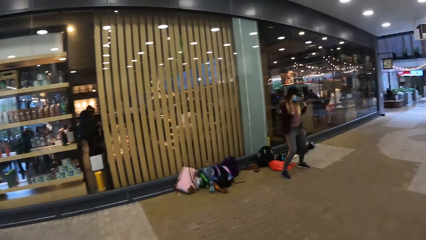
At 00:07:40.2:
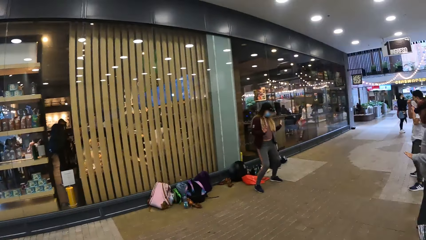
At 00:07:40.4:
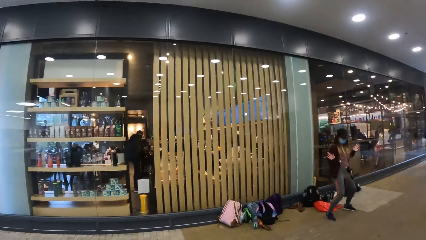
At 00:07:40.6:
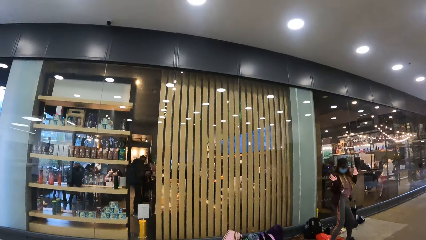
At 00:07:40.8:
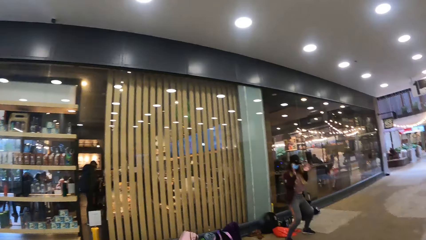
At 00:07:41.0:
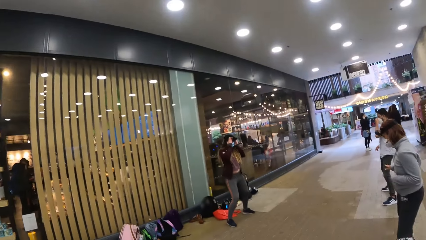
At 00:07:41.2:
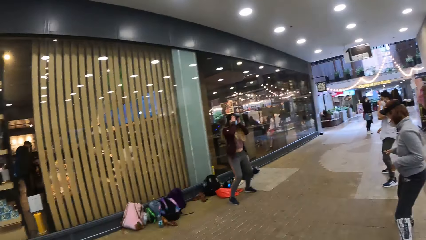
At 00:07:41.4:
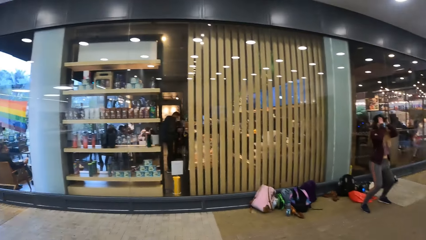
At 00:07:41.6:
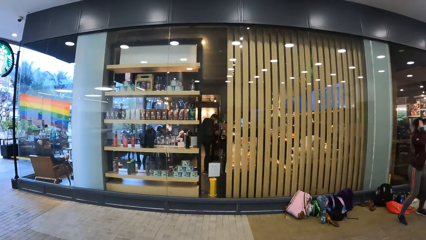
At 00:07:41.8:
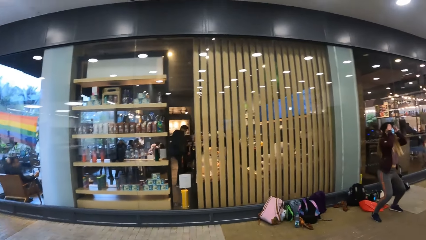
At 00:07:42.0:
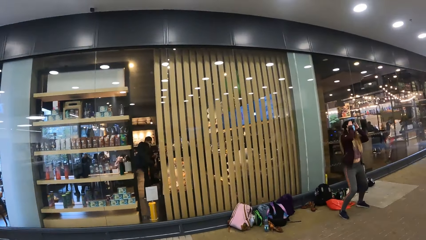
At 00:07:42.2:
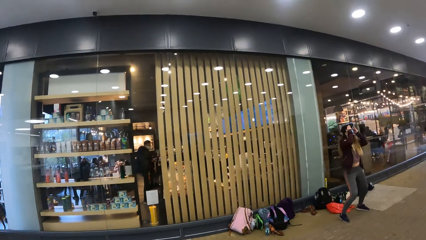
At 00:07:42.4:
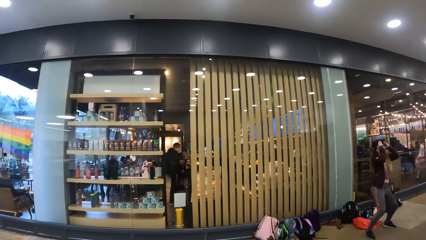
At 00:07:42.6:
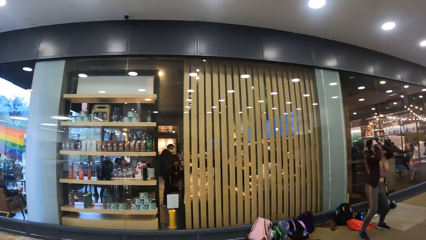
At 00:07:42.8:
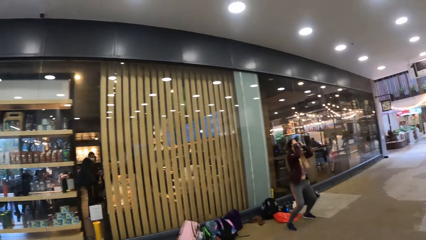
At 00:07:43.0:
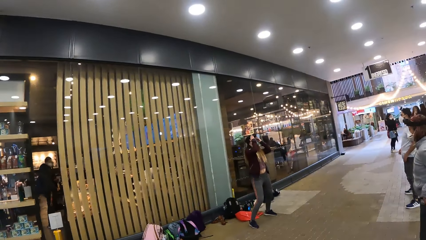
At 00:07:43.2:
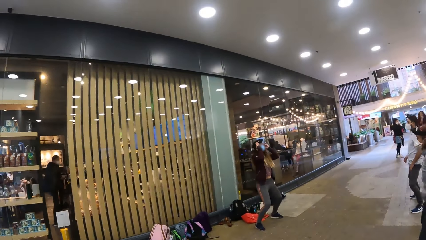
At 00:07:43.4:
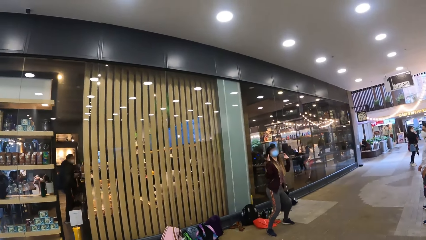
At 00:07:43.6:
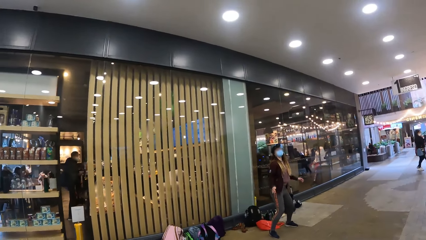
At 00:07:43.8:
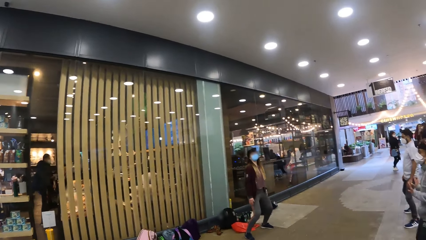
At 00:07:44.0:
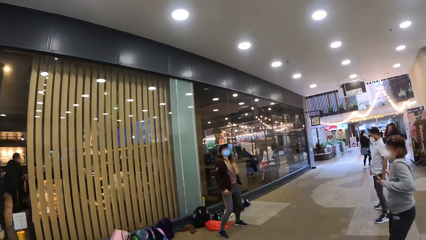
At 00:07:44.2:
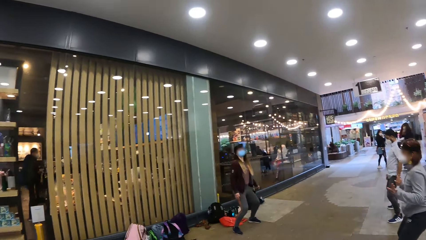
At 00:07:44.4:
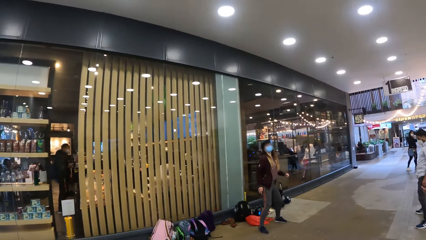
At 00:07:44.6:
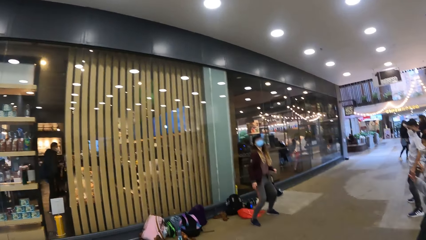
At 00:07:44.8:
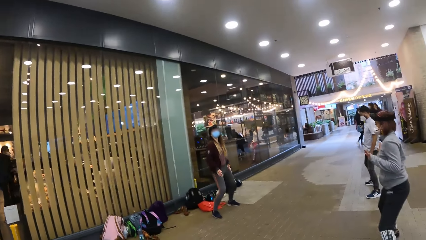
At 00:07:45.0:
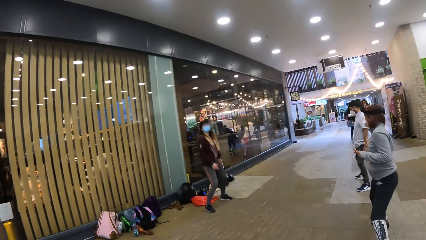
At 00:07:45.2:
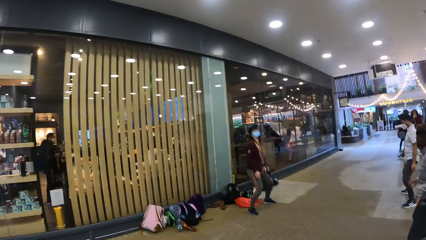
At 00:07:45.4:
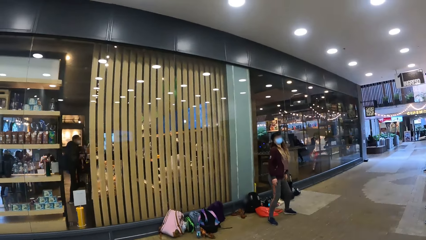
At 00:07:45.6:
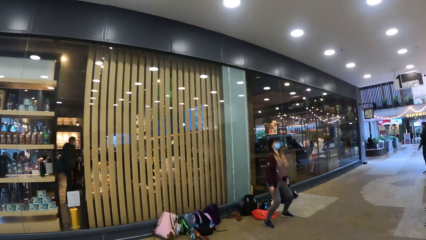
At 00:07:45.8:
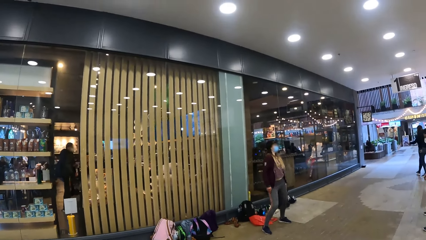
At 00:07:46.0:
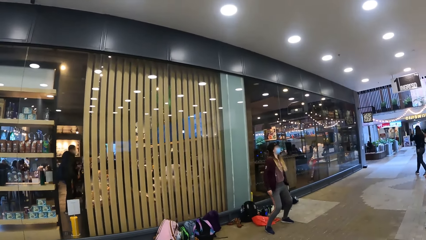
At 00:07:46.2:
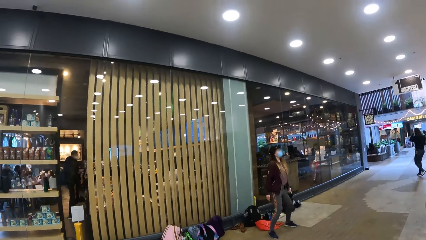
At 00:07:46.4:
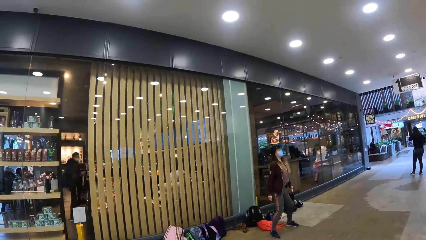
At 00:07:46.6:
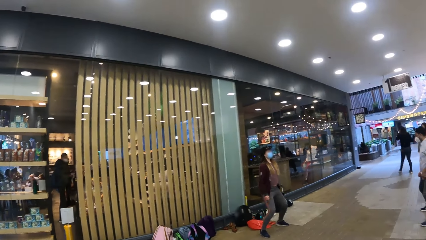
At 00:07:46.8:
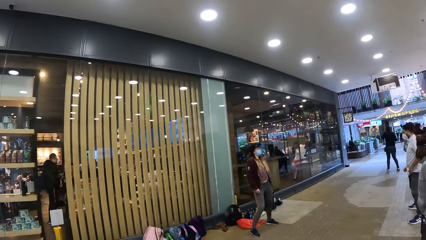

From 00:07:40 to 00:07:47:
The camera wearer dances.

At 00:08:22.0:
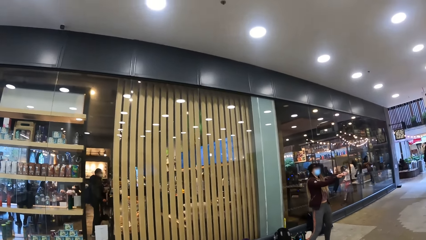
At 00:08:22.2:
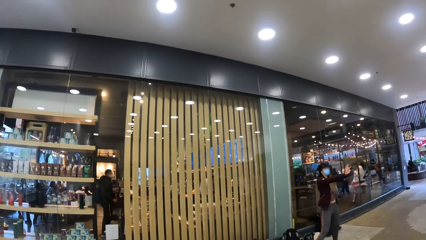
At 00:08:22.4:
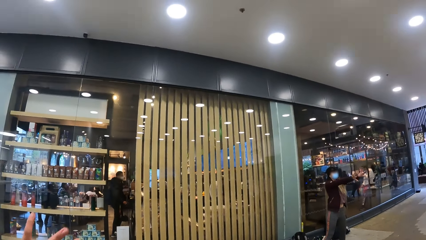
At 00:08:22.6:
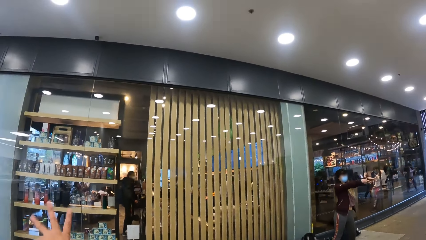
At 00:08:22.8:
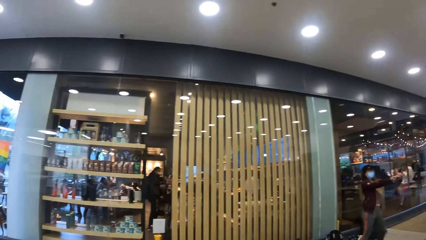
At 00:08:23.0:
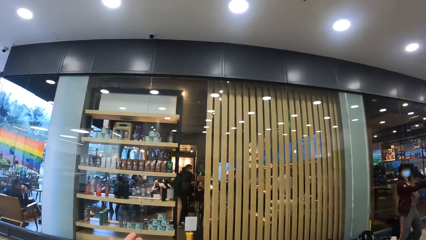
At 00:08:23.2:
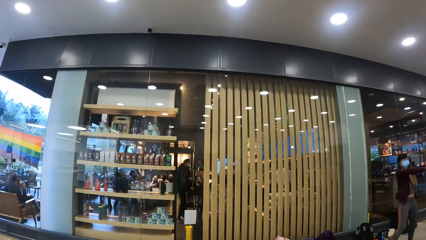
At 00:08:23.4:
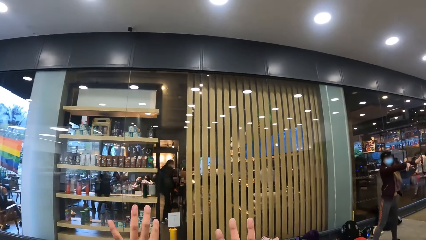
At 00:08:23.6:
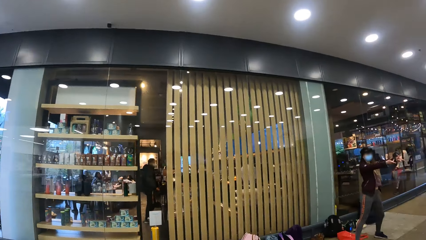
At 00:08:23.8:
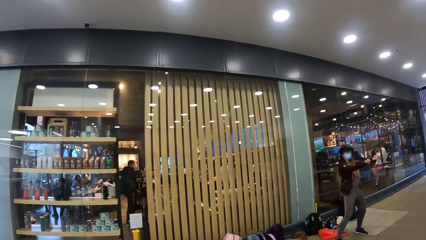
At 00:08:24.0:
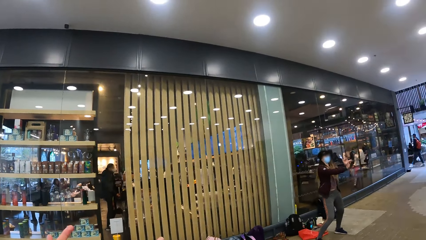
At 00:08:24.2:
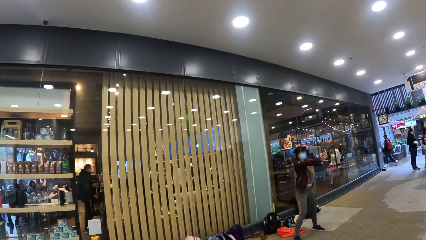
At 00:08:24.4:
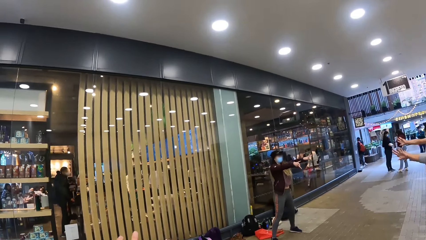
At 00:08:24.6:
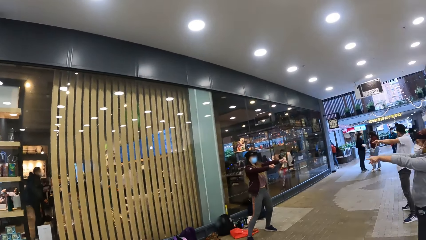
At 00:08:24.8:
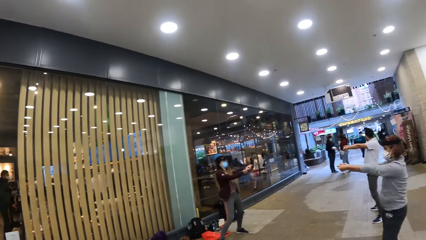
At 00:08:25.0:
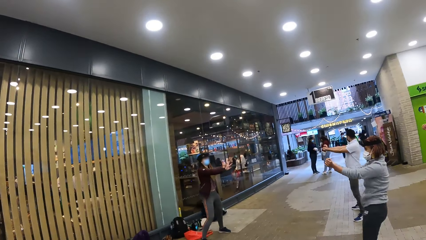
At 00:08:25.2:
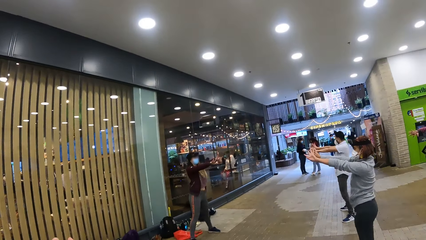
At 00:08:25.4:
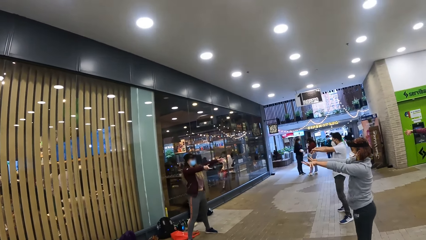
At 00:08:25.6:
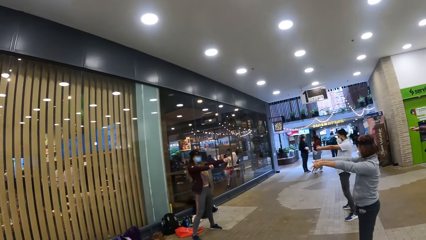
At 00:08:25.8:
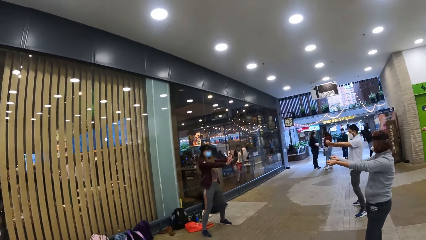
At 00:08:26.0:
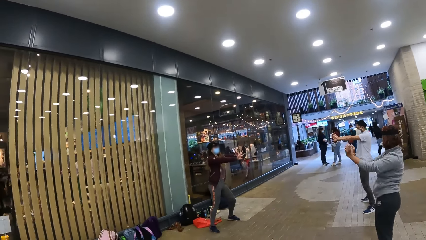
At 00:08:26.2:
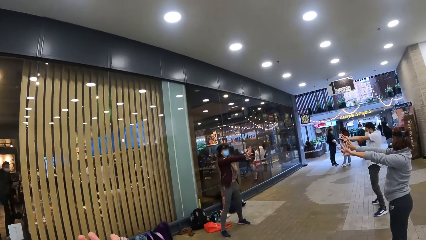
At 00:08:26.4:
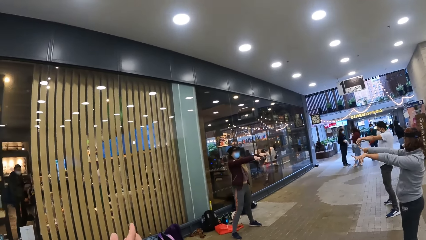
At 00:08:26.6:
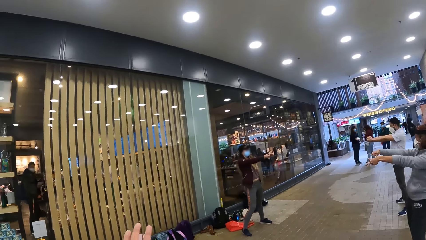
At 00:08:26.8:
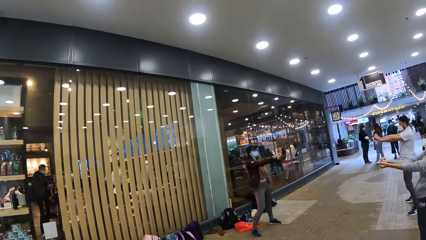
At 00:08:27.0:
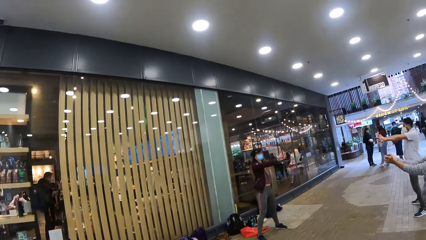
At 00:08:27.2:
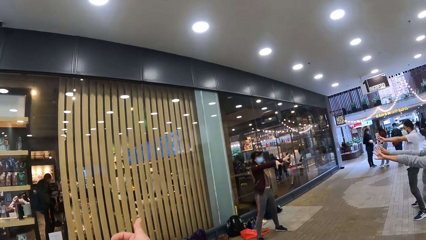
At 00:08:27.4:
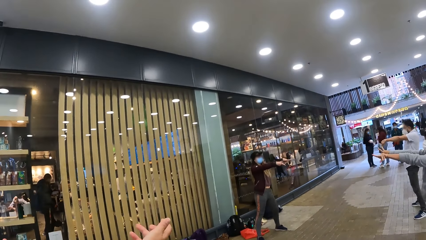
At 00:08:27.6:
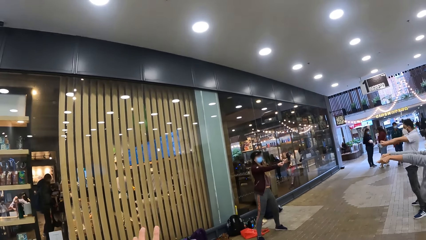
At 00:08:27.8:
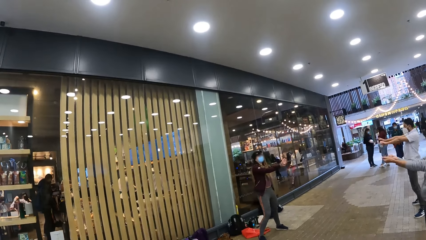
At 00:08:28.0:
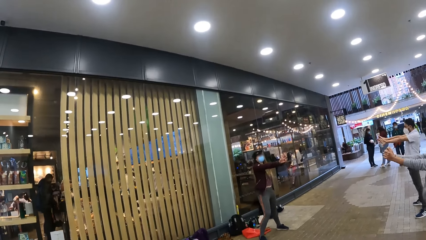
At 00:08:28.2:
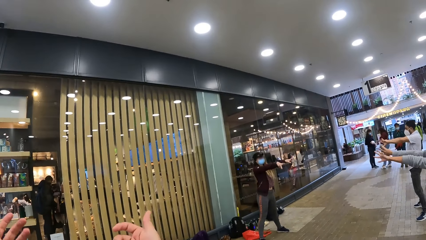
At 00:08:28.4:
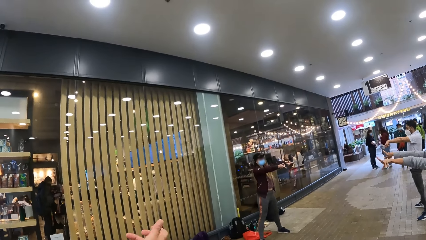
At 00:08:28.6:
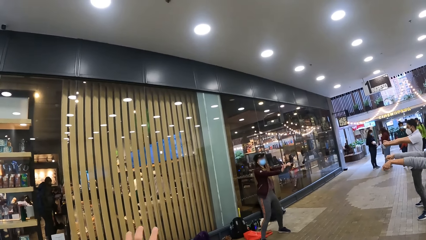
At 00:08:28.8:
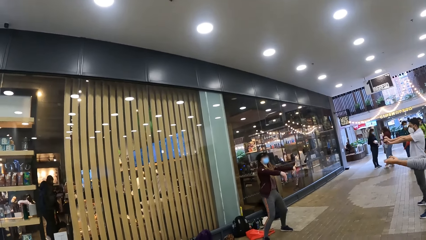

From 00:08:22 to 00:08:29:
The camera wearer does exercise.

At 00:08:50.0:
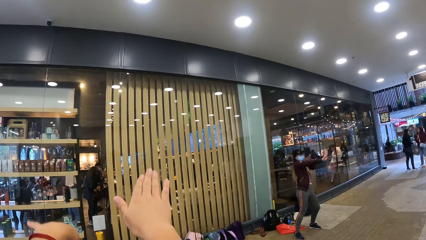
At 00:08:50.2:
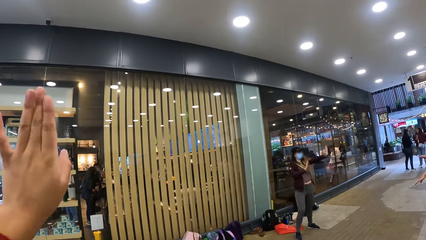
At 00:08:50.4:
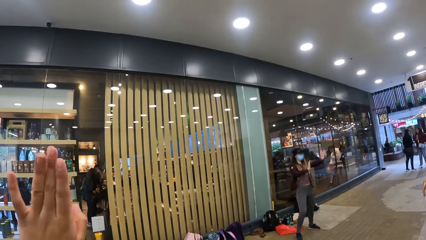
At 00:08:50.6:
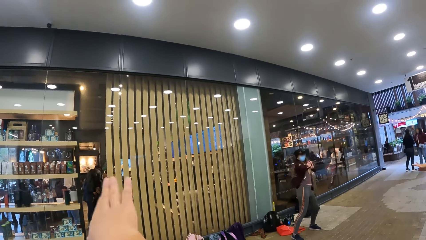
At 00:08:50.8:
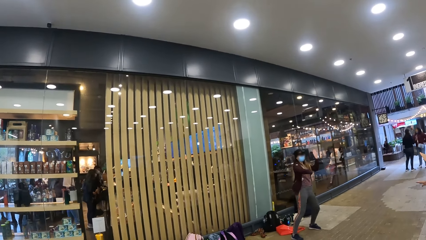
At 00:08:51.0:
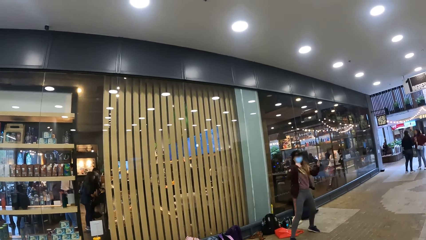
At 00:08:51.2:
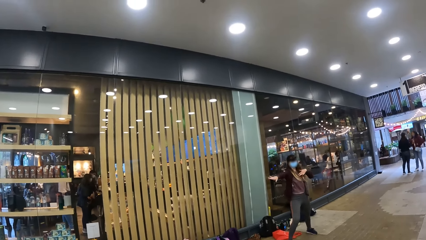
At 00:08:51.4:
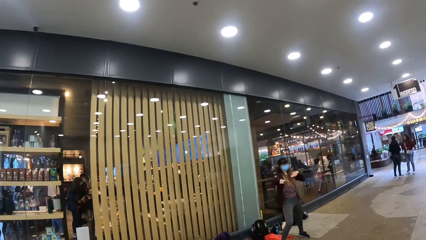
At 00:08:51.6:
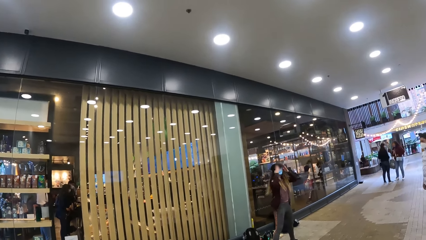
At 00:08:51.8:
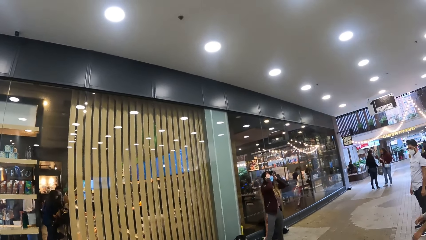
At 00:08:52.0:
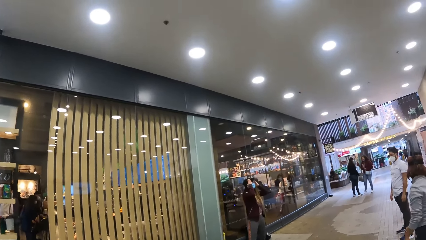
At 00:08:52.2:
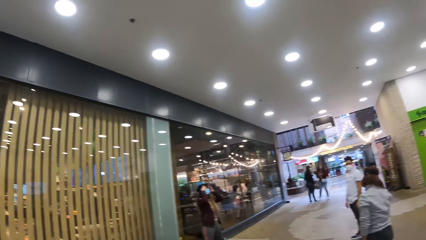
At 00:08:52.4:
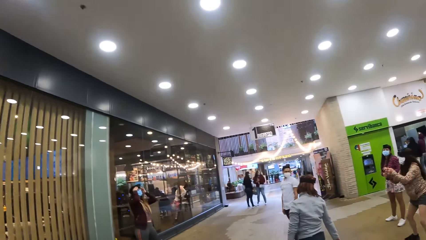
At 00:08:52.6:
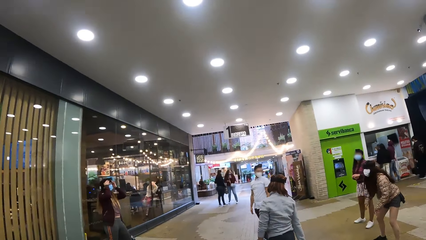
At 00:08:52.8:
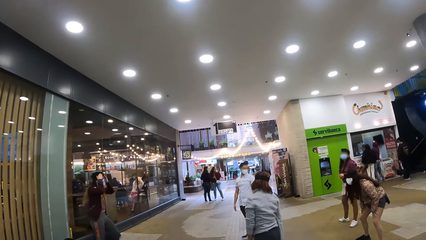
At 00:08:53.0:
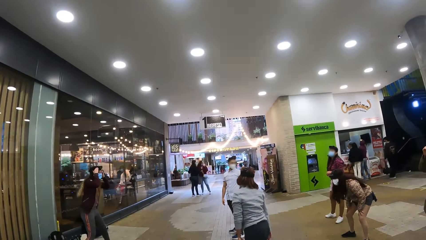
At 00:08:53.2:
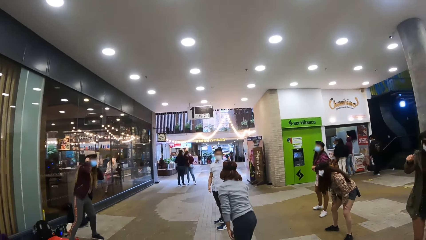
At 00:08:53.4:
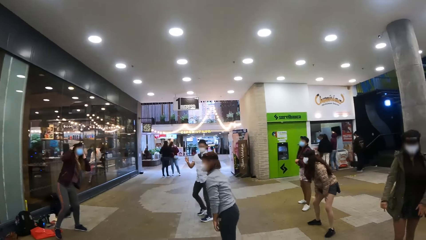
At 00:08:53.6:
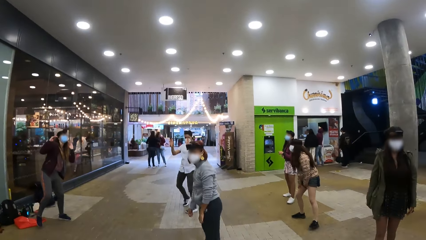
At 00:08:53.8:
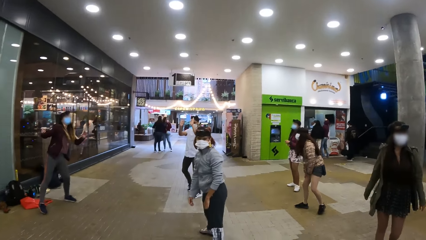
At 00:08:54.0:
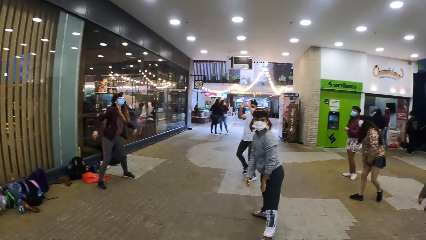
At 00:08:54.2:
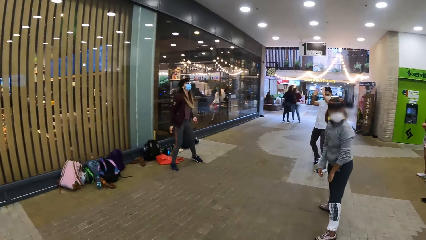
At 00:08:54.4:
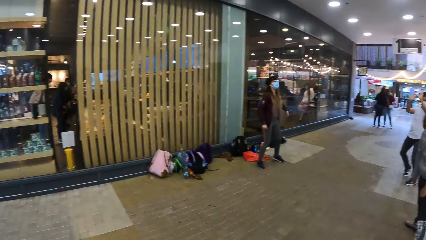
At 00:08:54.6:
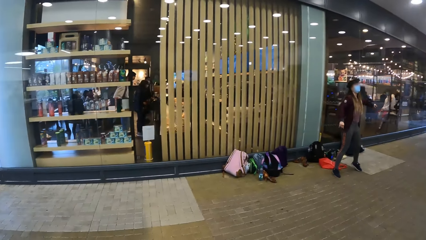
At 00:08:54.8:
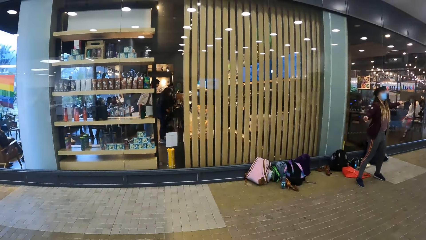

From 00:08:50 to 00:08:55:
The camera wearer looks around. They look at others.
